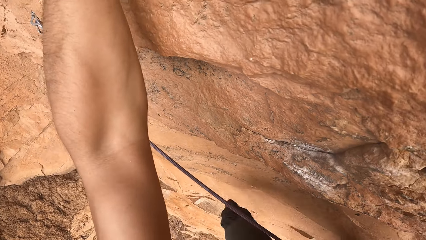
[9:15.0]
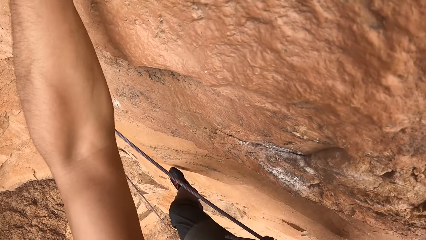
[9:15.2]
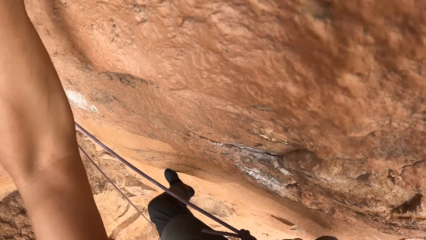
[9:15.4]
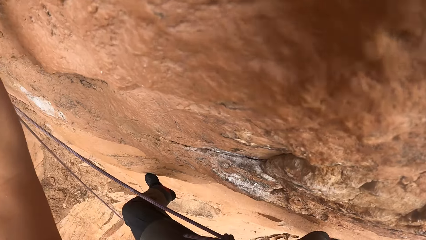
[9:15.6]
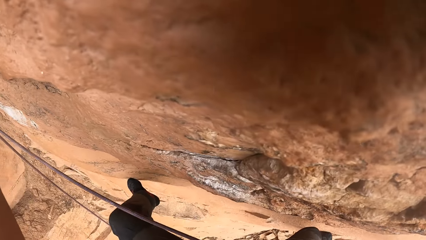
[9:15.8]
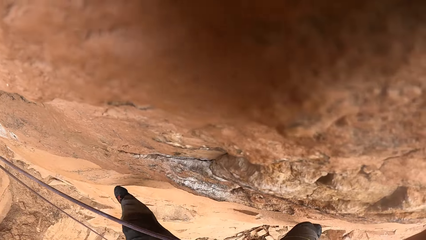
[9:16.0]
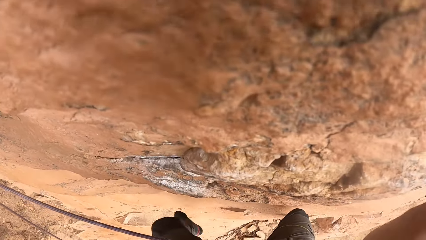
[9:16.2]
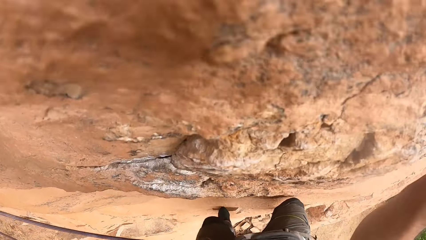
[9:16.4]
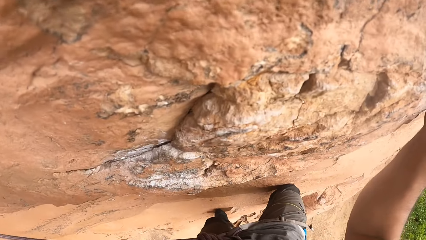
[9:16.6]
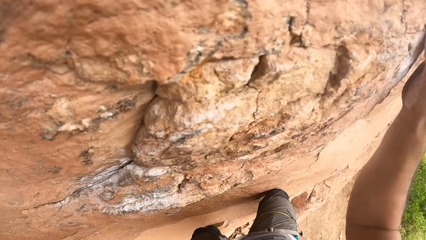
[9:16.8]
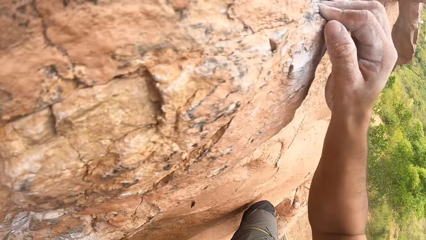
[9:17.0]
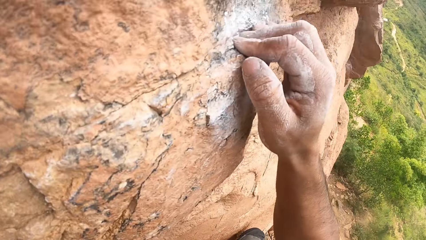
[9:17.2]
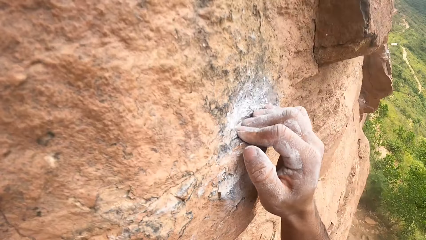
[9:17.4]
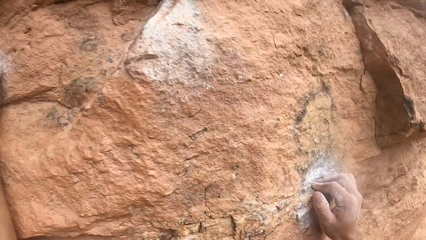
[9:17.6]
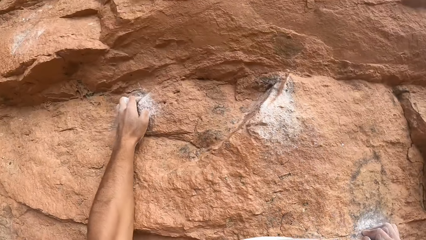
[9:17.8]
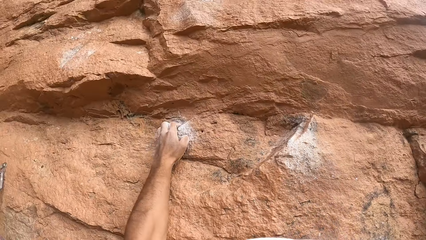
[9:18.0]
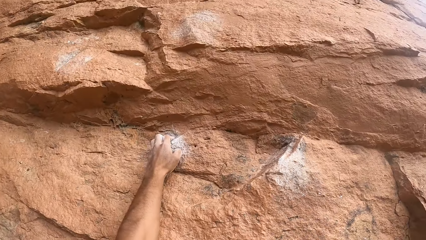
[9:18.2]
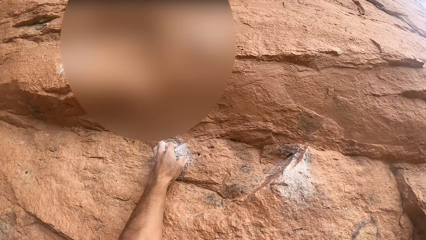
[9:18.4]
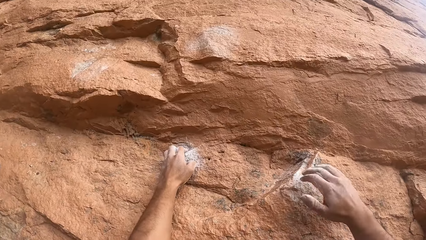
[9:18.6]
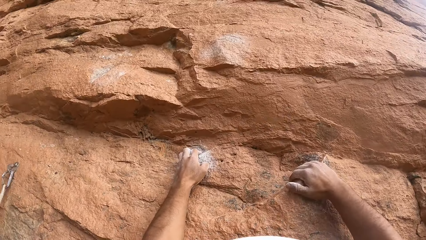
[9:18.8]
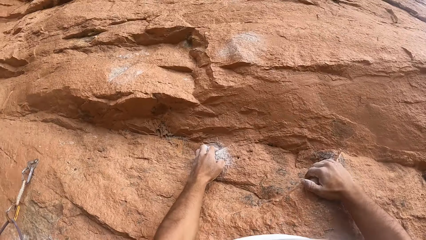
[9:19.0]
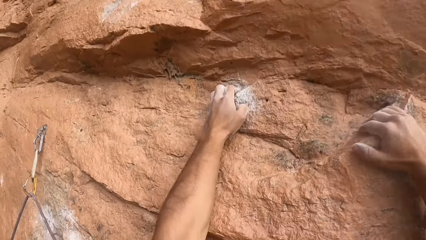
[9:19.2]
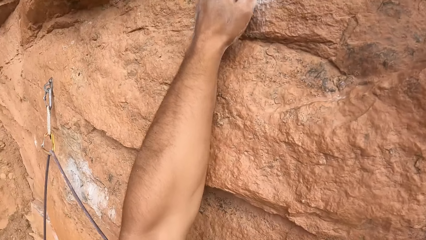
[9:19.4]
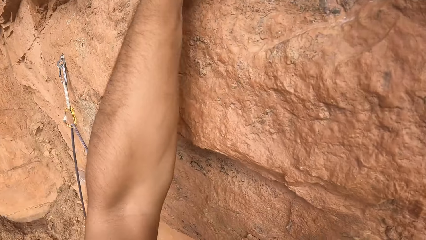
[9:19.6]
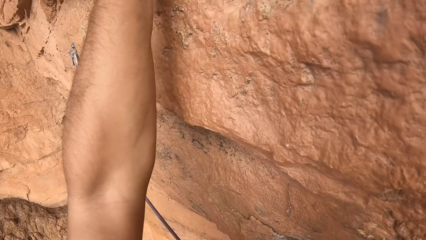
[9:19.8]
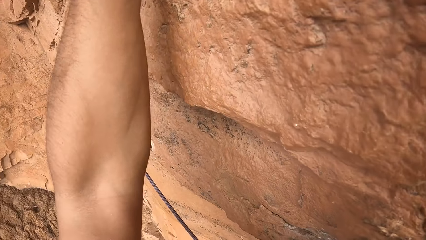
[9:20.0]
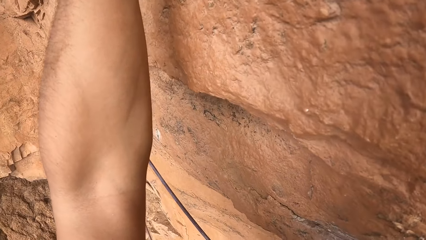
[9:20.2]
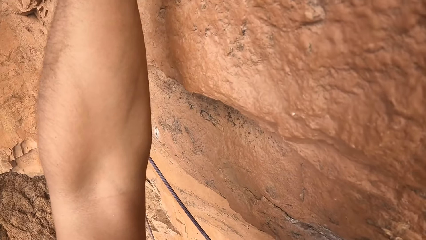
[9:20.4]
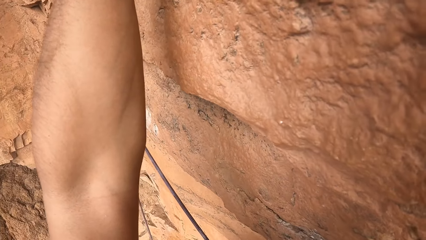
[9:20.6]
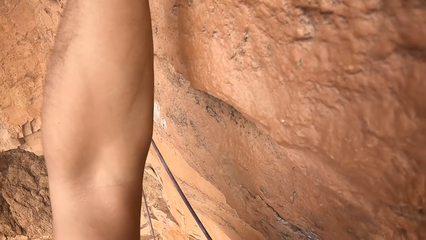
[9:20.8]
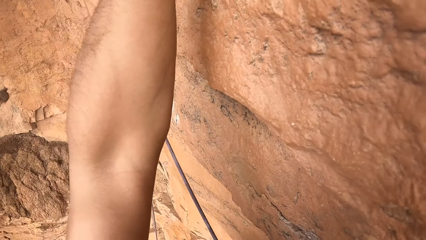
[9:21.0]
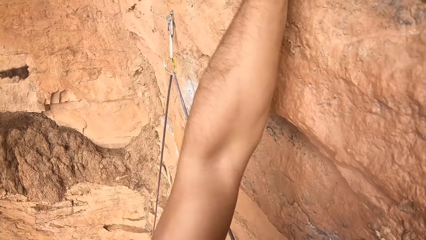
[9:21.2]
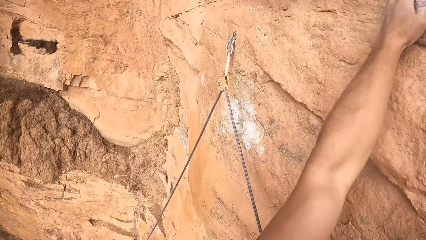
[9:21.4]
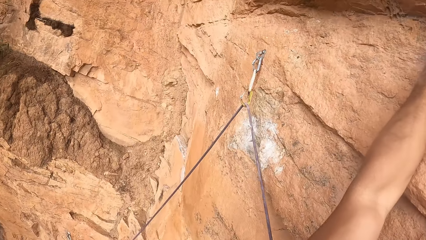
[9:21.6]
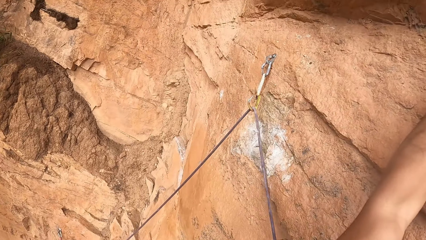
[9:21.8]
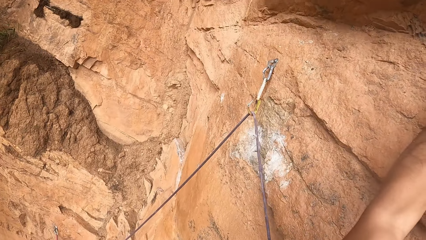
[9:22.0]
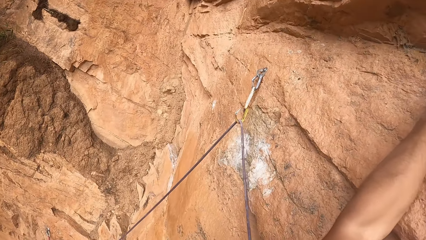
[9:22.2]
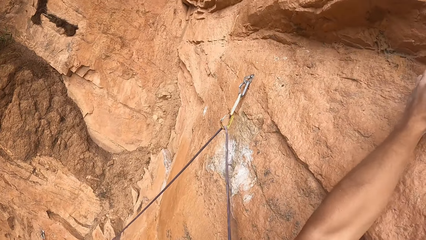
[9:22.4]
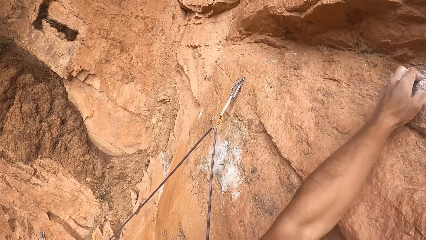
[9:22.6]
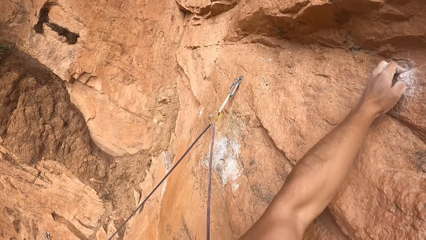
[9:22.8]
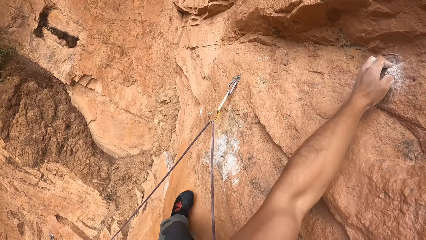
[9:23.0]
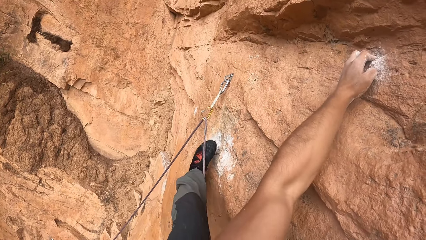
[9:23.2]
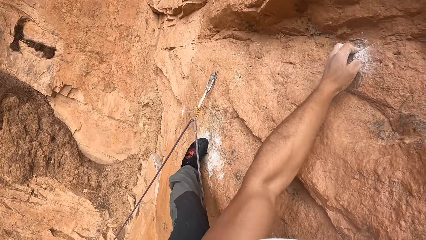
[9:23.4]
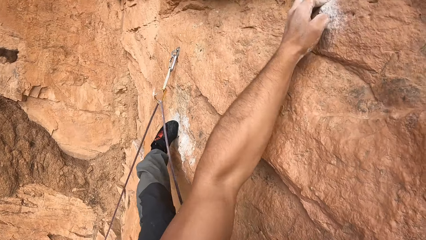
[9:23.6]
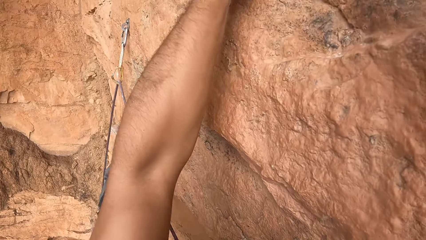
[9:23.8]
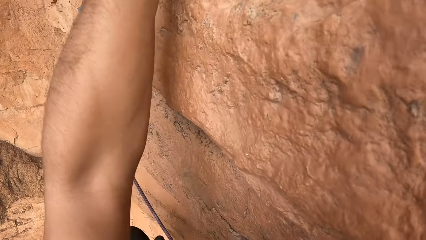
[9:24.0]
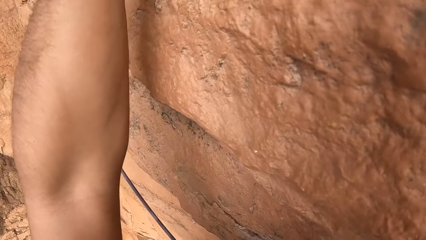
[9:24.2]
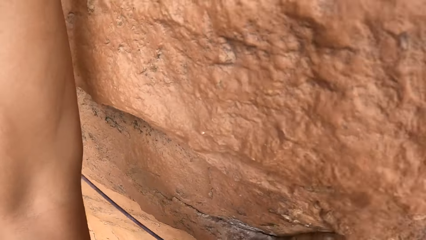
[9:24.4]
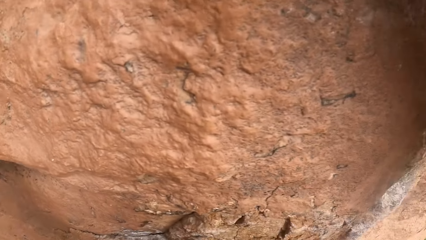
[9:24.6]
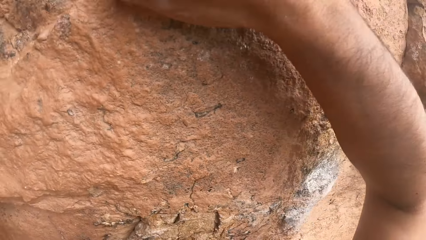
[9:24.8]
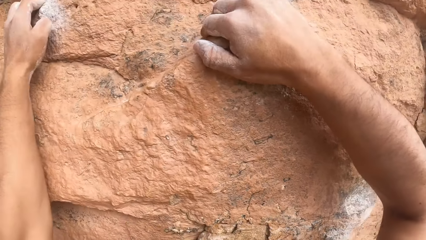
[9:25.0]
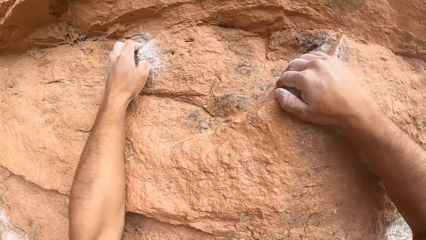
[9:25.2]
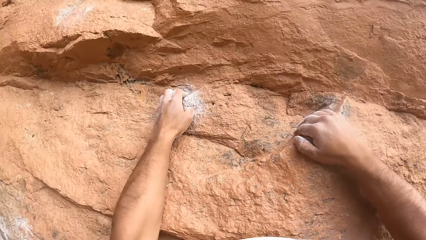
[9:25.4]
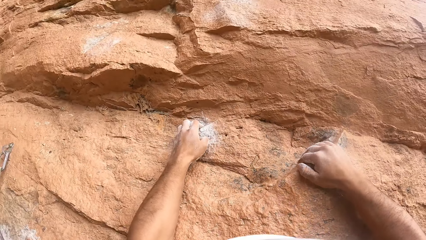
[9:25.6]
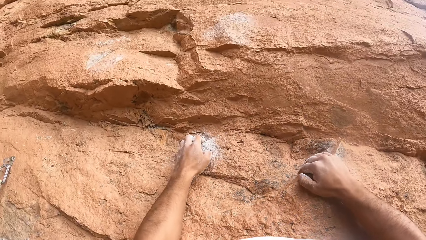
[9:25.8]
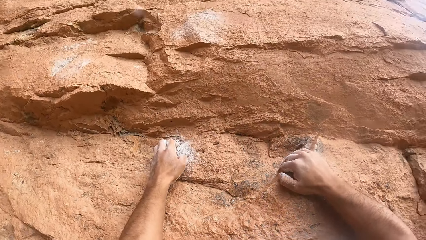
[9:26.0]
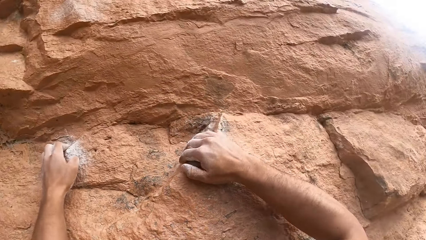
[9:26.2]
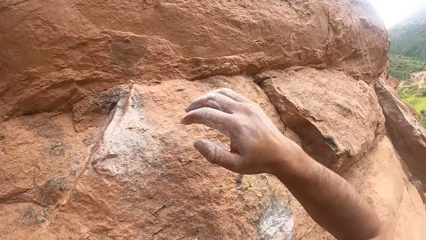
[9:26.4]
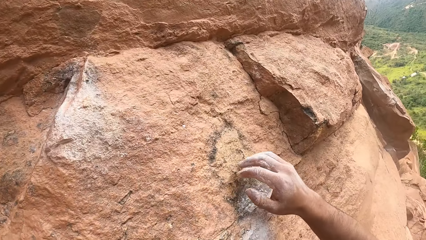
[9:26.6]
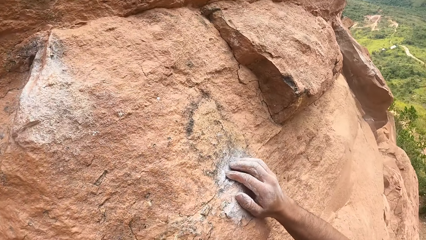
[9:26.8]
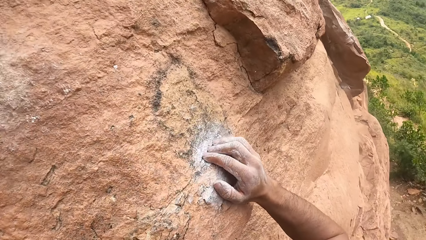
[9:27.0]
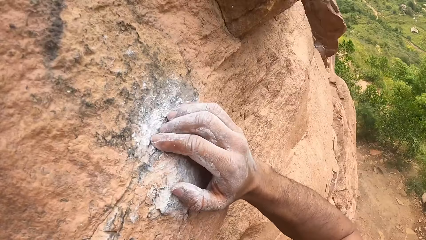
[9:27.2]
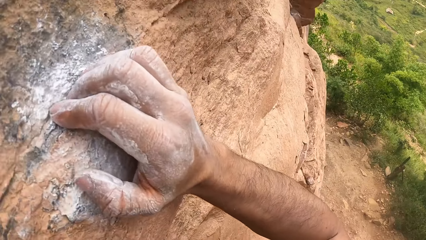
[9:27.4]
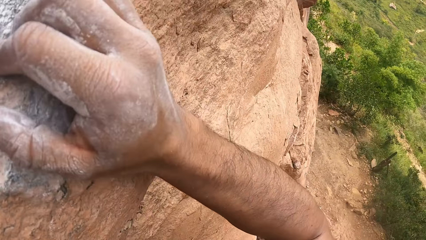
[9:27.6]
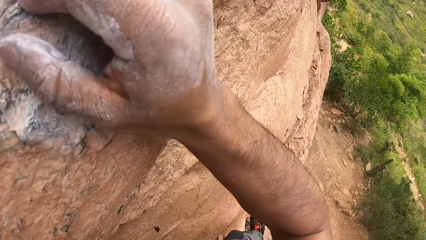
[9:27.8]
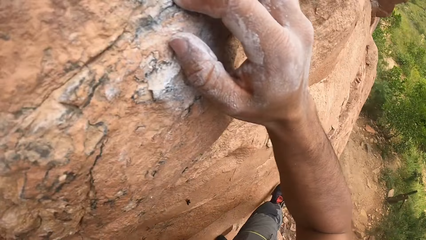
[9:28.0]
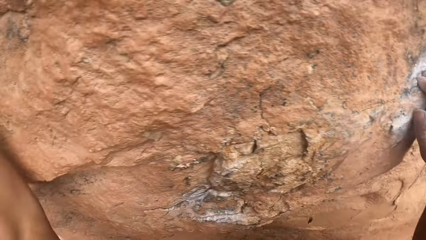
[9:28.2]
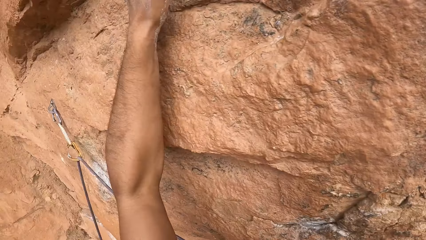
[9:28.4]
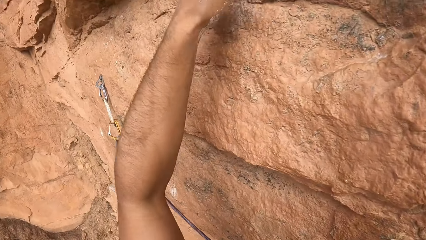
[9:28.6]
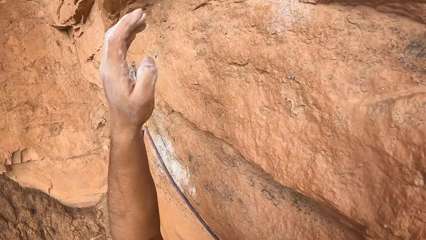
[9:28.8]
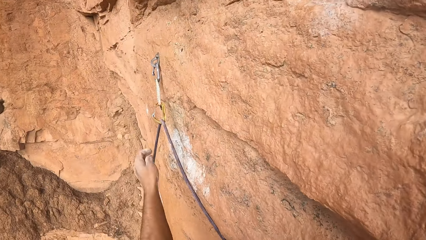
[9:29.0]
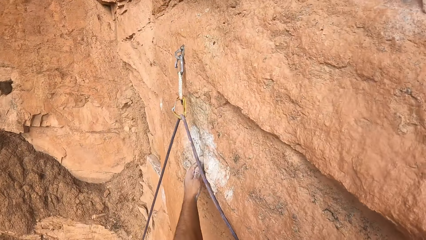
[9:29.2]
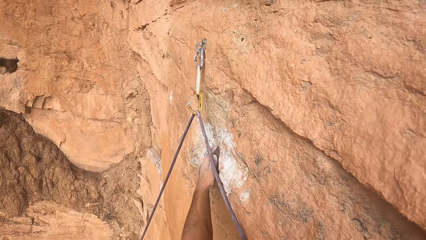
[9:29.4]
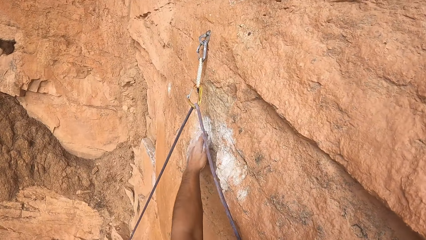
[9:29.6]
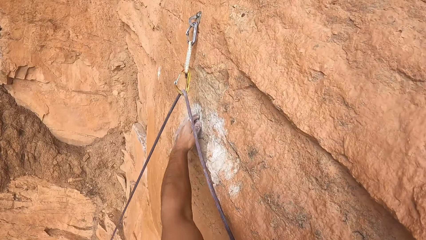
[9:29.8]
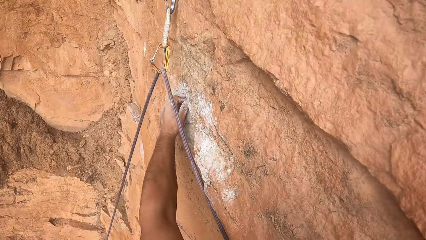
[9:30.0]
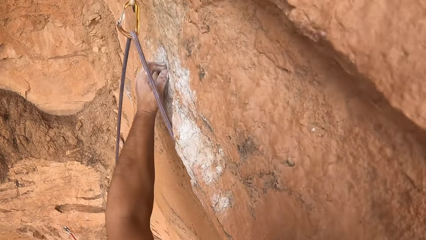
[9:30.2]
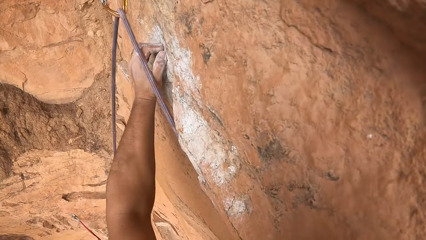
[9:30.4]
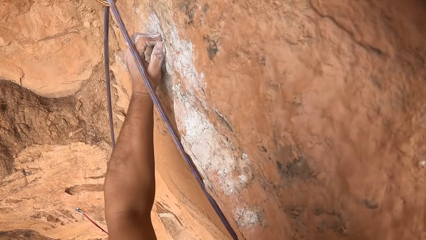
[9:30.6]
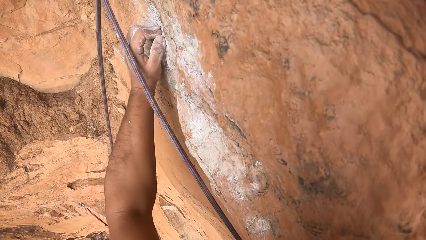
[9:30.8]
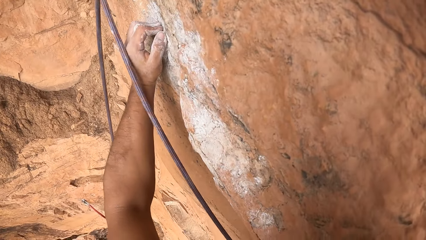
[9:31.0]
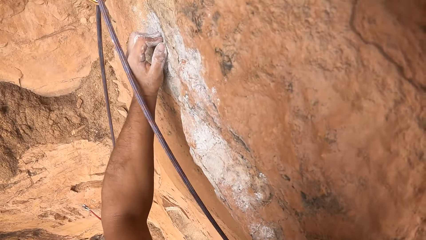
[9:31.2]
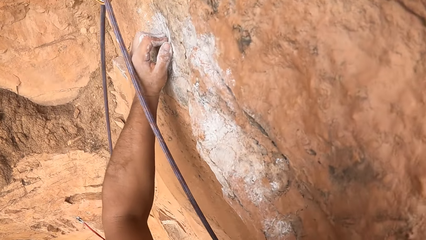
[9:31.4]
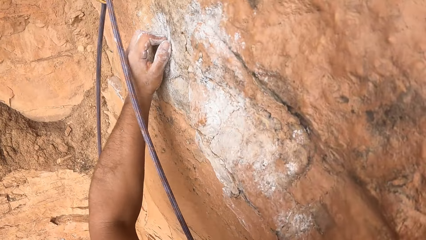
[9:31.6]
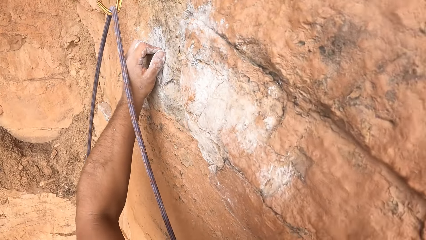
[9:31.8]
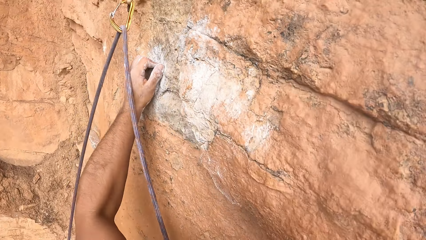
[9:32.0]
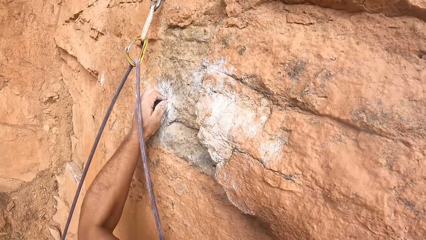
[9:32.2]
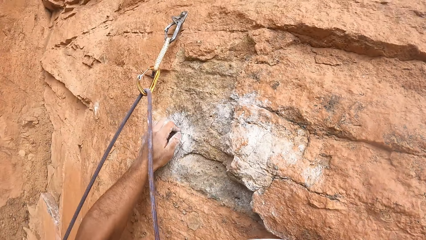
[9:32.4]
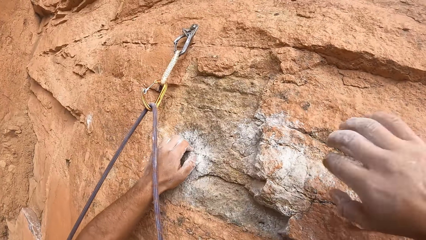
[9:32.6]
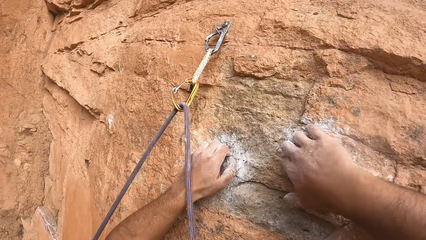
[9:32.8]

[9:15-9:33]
The camera wearer moves the left foot. They look around. They place the right hand on the rock. They look down. They move the left foot. They look around. They place the right hand on the rock. They place the left hand on the rock. They look down.
